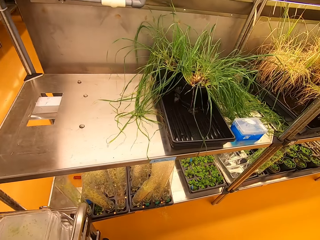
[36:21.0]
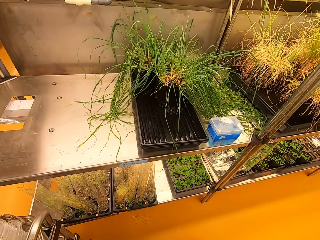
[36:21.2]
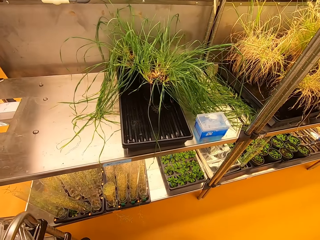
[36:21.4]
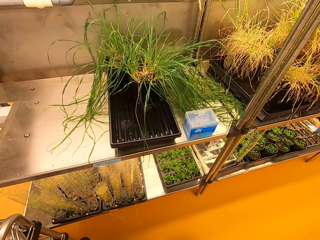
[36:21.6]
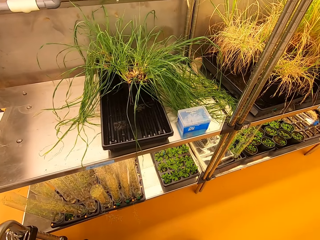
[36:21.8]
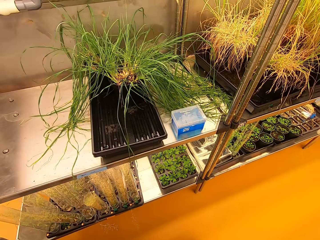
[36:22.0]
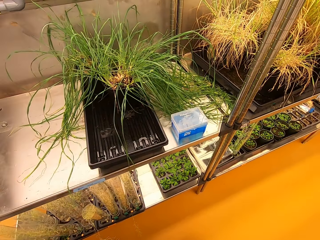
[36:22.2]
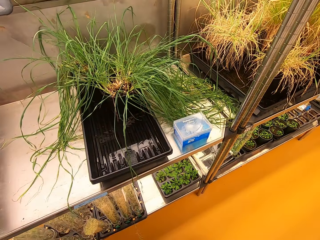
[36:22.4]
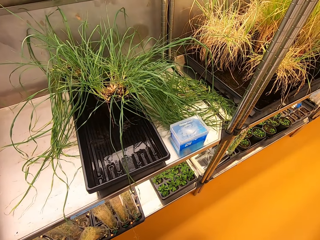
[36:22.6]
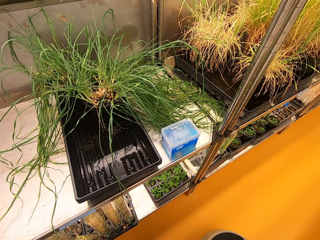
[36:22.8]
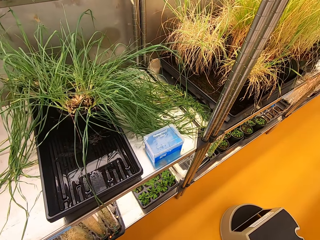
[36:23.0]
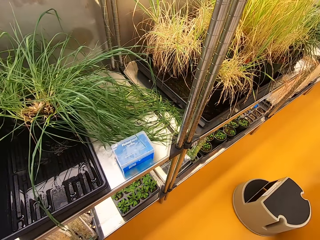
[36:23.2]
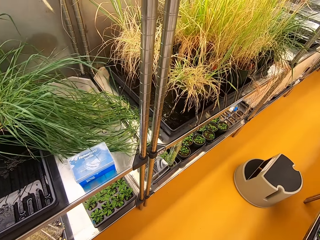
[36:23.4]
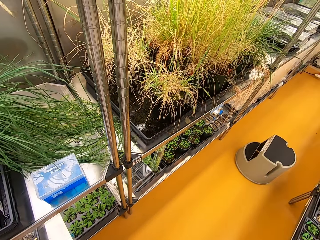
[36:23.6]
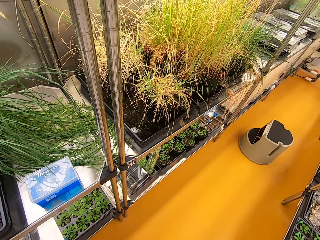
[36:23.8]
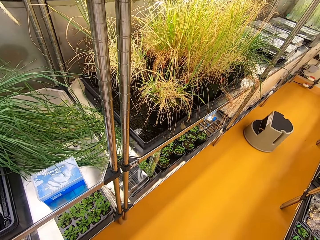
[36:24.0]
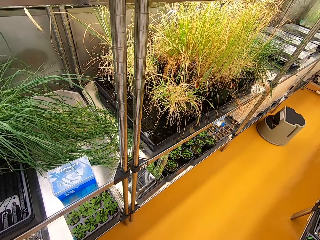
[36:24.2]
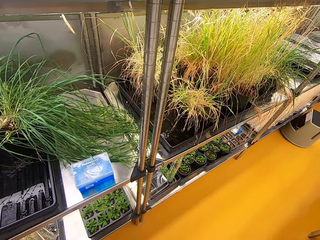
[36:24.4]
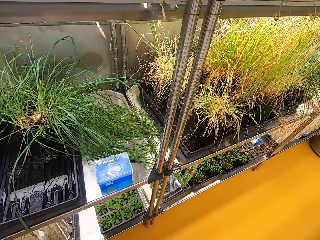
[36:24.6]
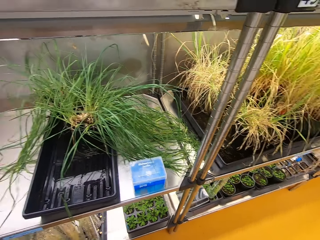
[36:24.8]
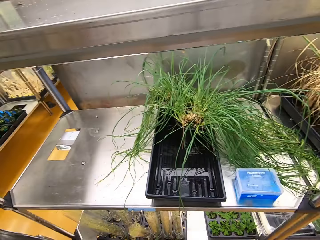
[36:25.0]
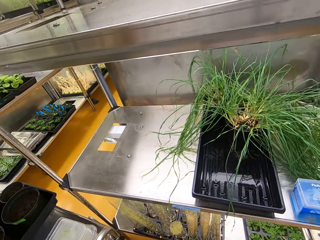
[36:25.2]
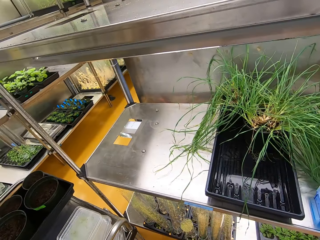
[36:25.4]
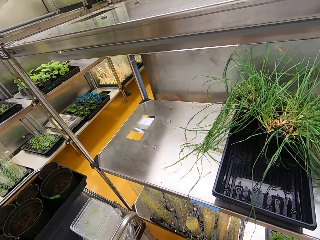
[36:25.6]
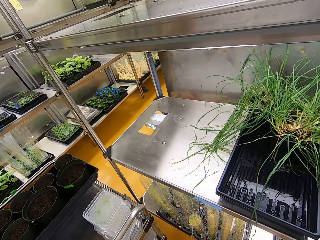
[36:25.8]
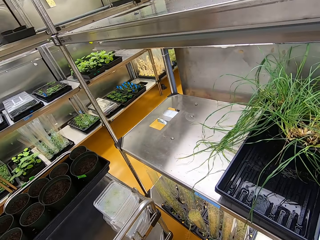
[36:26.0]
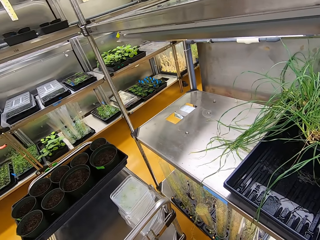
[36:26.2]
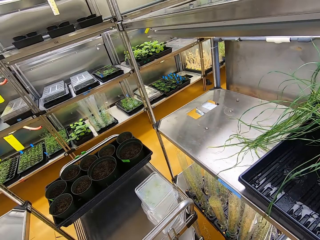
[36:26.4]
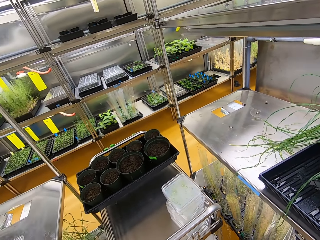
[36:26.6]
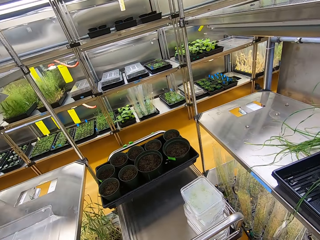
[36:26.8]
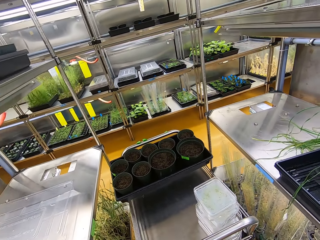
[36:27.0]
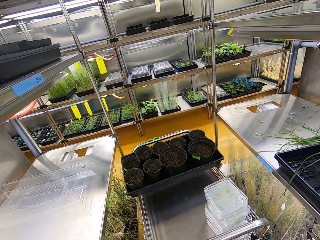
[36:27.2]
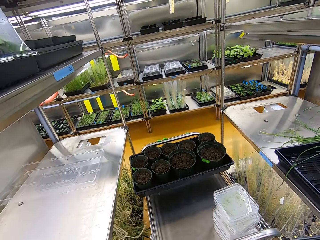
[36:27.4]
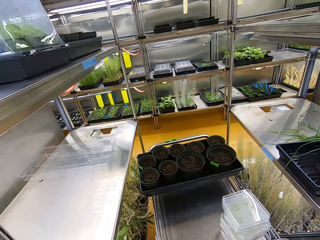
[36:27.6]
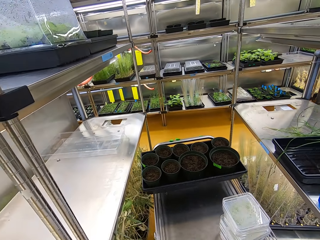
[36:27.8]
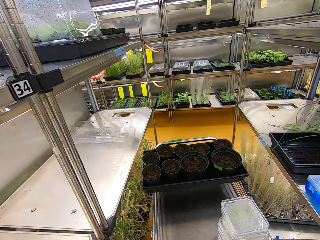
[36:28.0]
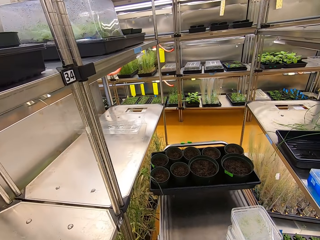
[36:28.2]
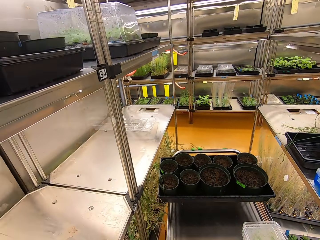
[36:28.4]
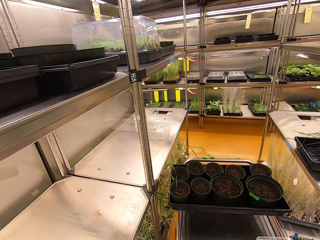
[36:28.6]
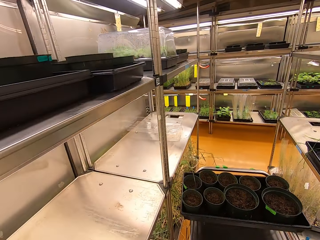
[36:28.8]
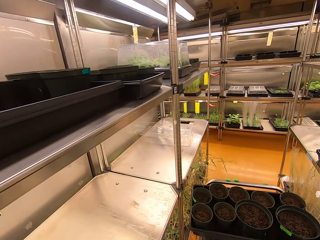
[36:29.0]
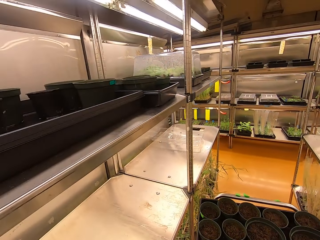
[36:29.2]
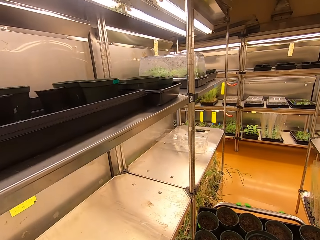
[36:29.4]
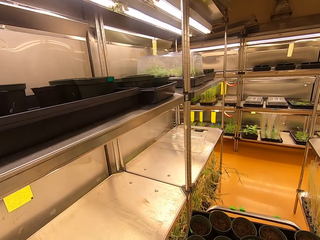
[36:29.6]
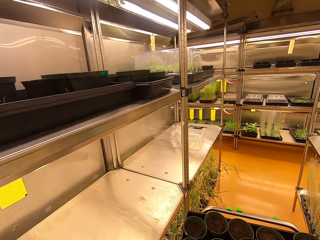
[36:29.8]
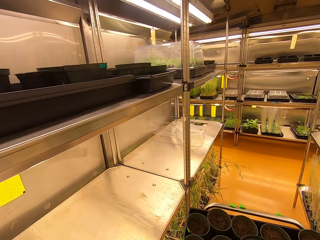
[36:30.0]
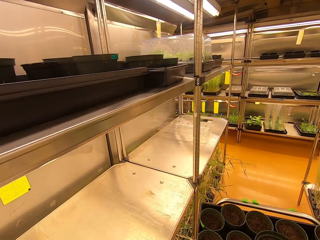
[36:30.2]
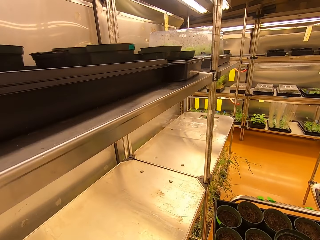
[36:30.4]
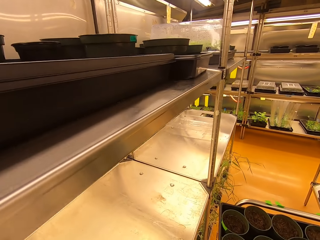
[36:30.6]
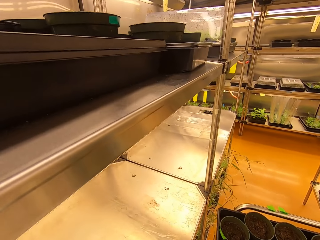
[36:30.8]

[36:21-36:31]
The camera wearer pushes a bin with the leg. They push a trolley.

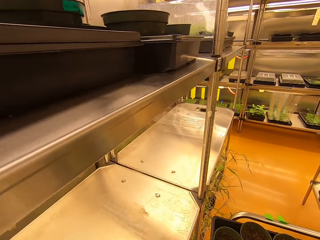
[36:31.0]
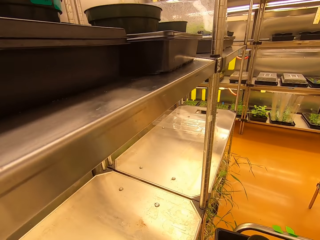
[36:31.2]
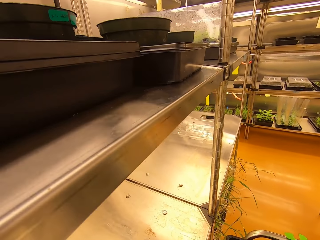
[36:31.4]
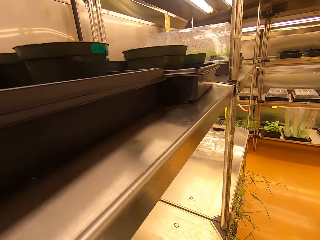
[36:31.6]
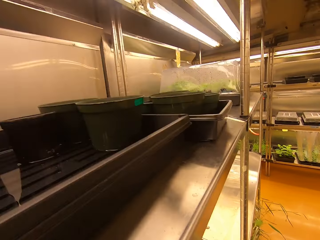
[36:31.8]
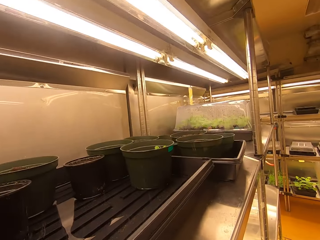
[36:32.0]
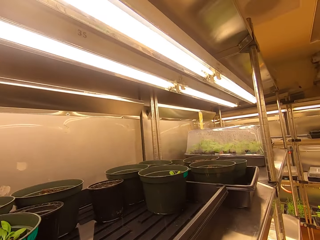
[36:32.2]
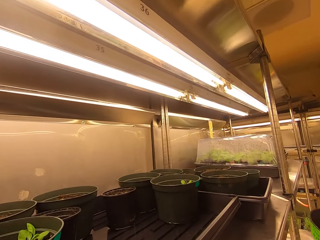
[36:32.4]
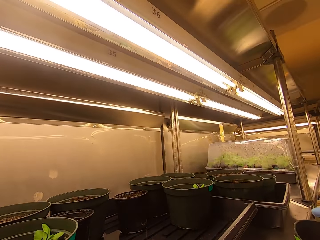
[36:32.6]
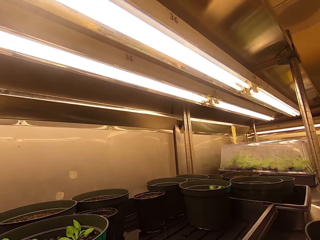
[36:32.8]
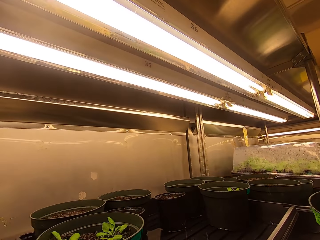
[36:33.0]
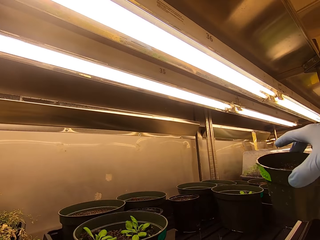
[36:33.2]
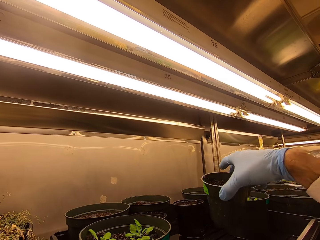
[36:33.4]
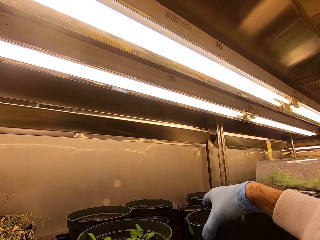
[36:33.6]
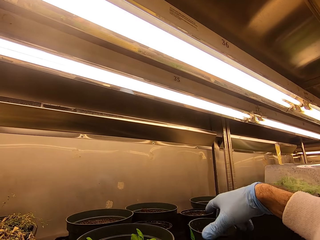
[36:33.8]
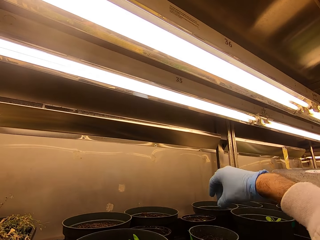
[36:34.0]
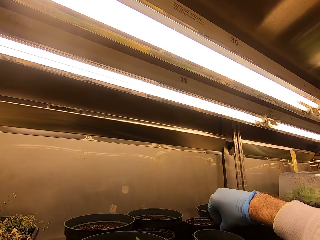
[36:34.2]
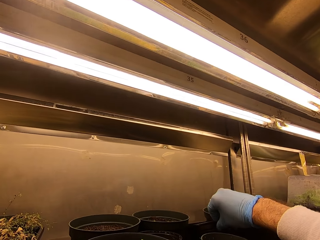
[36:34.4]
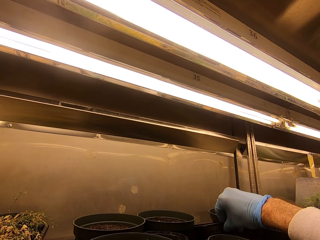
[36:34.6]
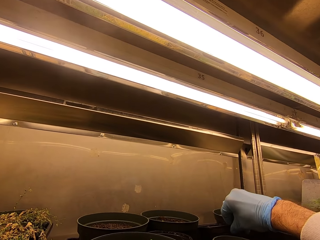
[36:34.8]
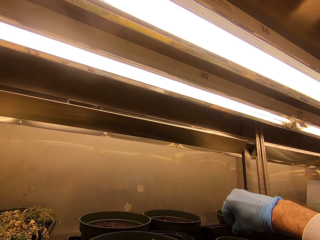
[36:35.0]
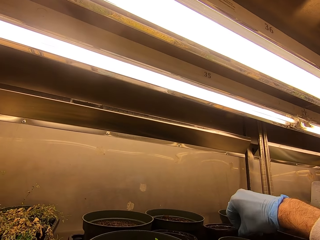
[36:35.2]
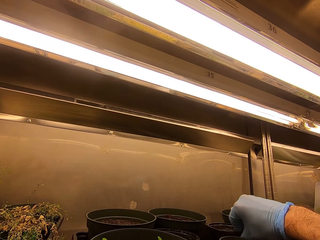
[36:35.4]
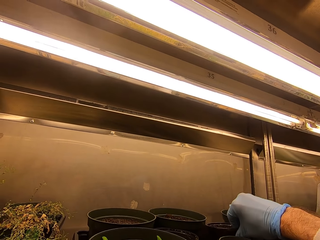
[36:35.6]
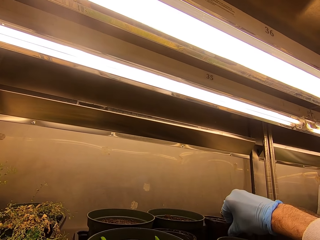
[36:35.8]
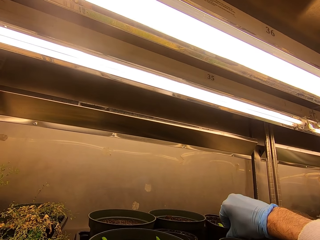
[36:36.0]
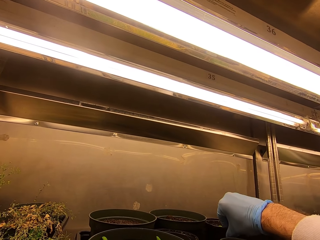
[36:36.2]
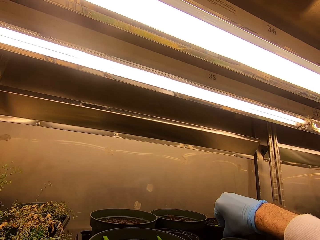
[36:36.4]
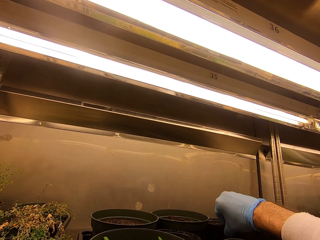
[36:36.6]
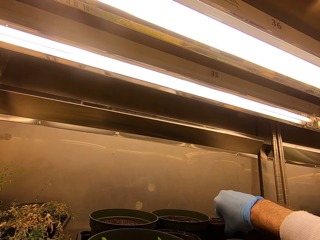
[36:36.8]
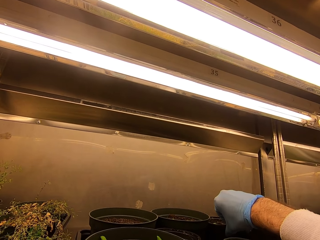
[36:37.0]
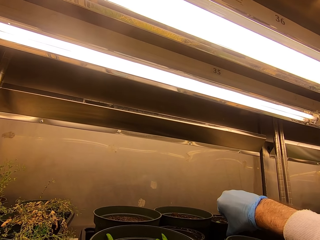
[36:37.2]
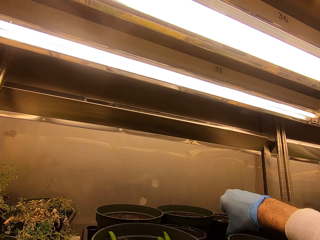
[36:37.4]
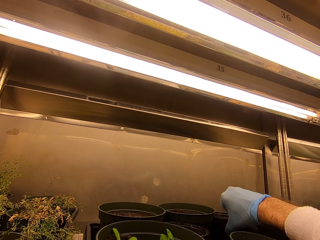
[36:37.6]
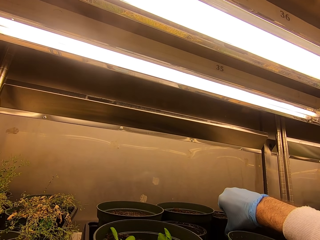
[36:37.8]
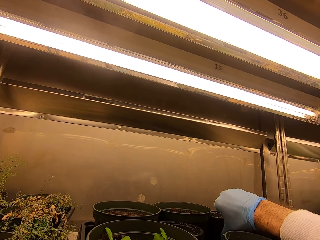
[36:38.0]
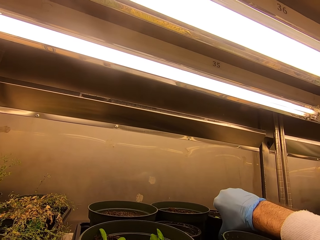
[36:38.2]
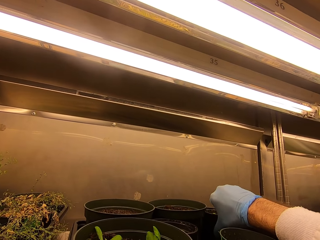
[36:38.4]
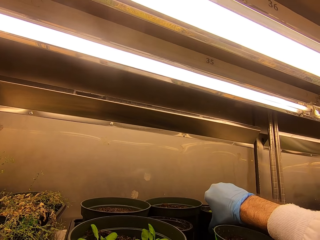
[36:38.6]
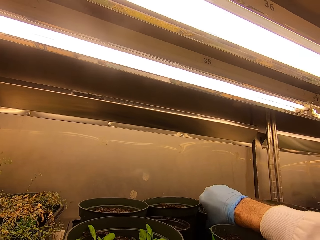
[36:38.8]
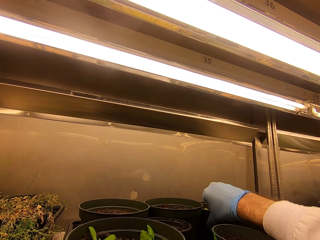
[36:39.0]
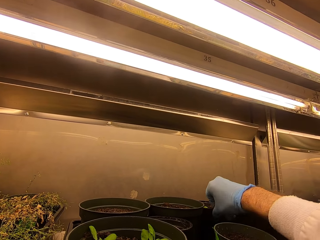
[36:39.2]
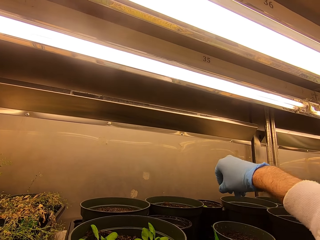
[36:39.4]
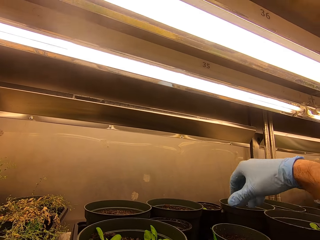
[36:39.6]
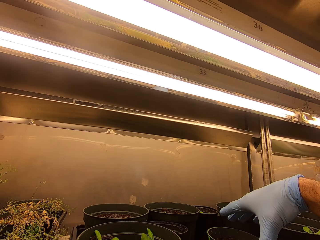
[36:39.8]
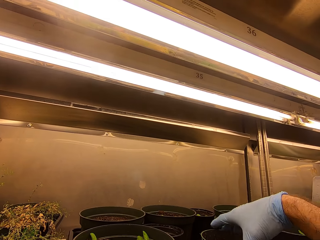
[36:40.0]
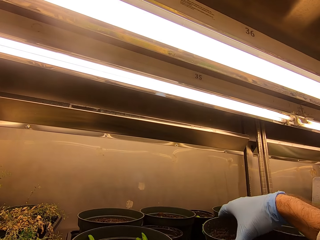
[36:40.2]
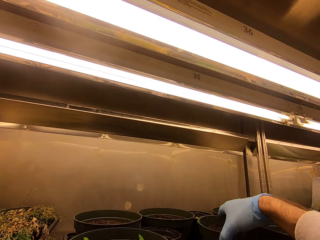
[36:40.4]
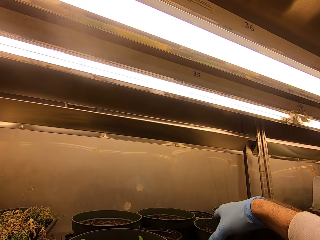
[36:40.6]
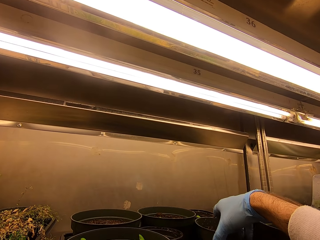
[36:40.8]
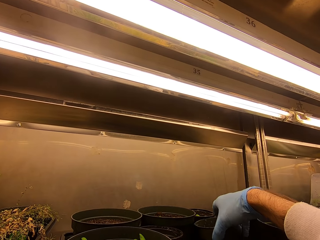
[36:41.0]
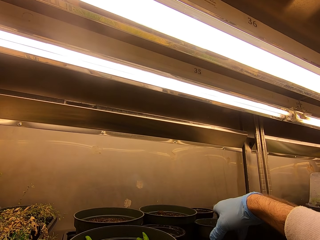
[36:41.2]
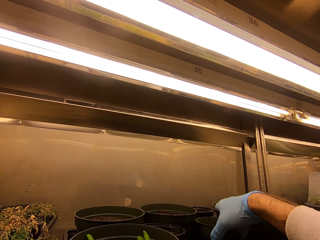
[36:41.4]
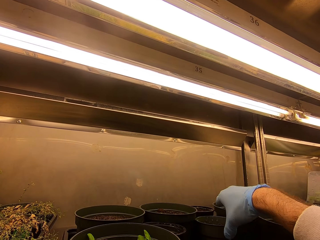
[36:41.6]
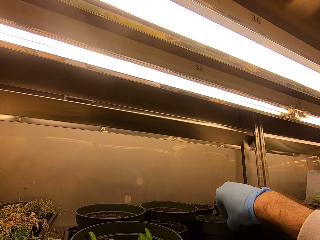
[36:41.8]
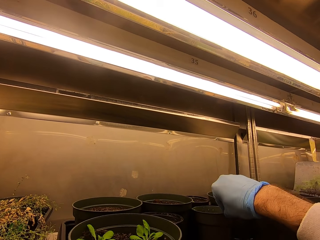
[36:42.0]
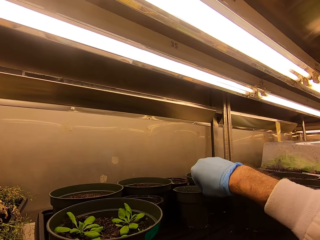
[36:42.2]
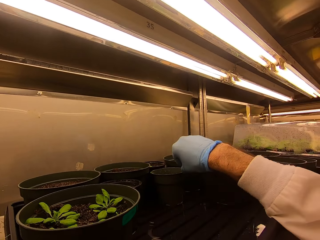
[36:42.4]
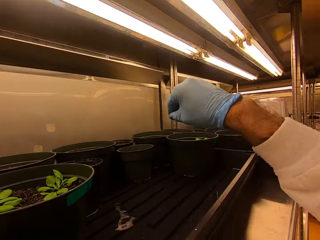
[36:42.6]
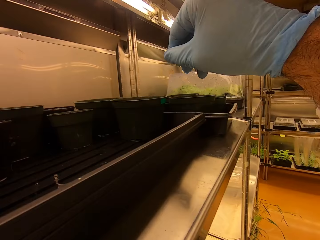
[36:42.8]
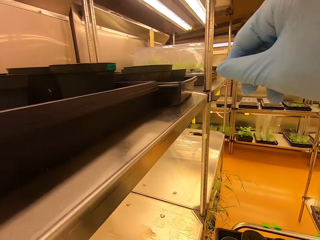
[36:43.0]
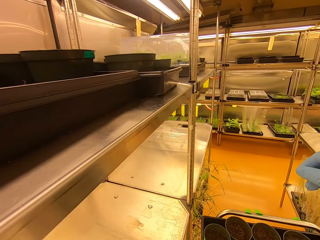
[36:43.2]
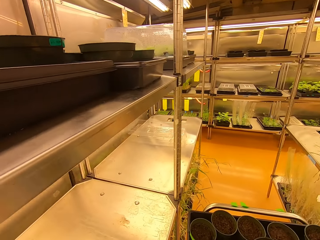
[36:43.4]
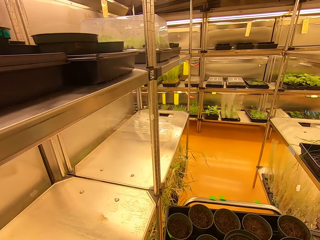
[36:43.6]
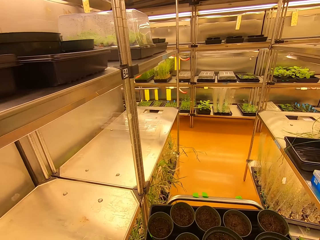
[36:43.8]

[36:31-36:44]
The camera wearer places a container or tree pot containing soil on a shelf. They arrange the tree pots on the shelf.
